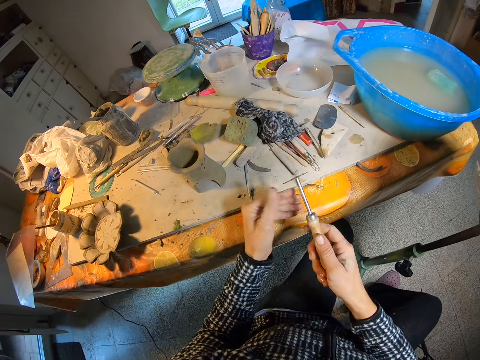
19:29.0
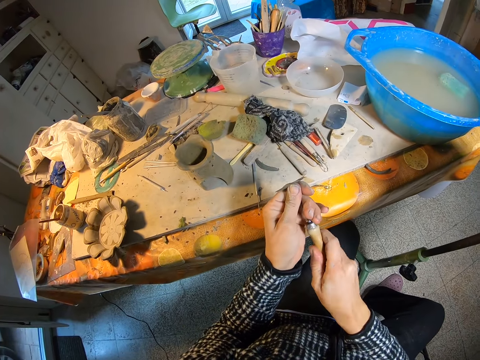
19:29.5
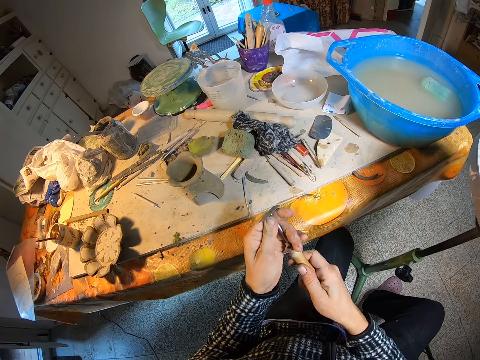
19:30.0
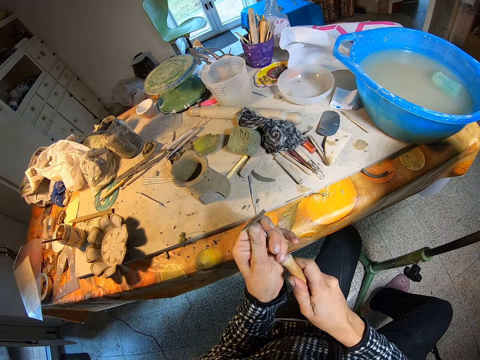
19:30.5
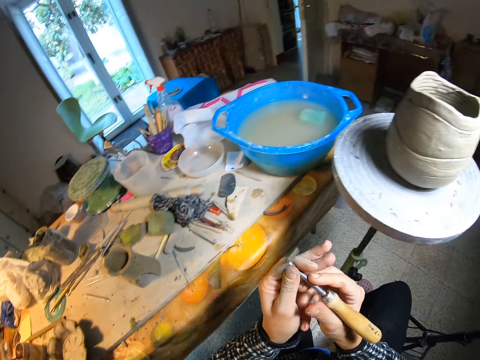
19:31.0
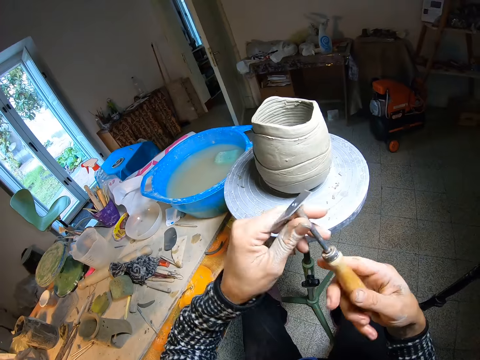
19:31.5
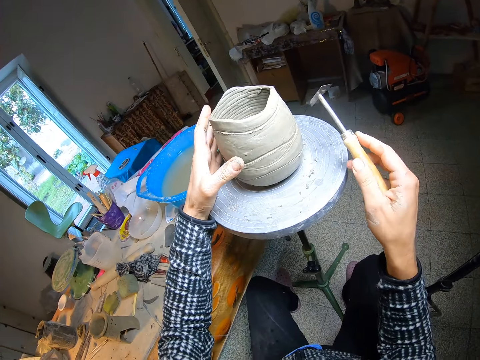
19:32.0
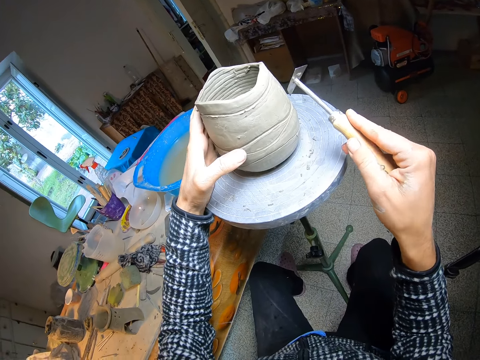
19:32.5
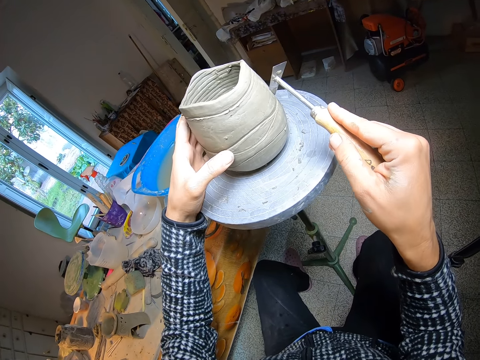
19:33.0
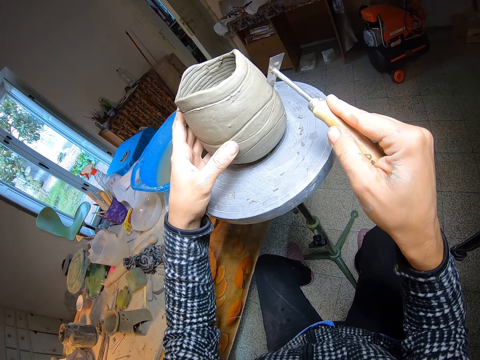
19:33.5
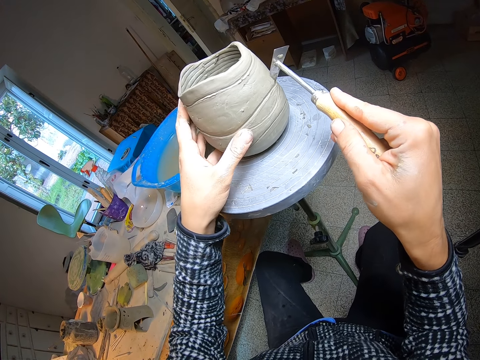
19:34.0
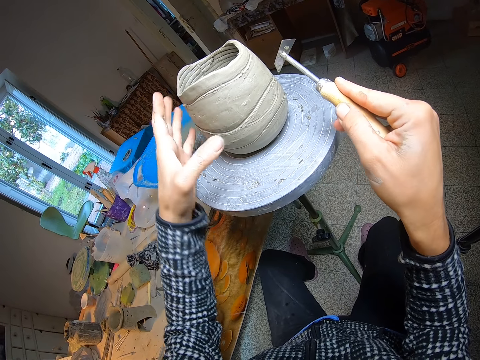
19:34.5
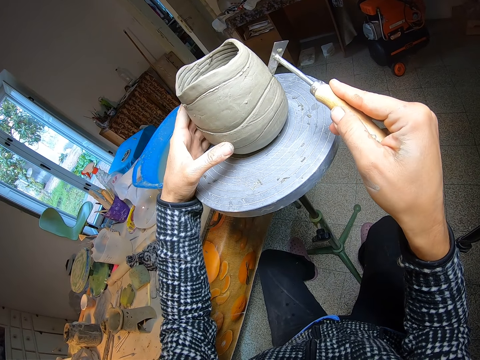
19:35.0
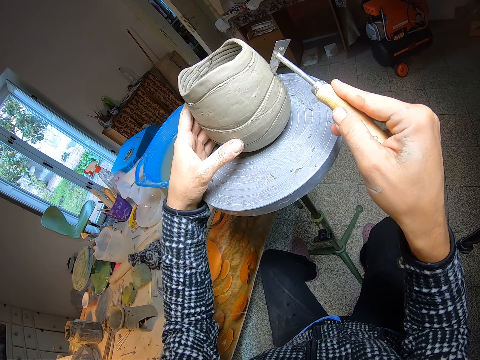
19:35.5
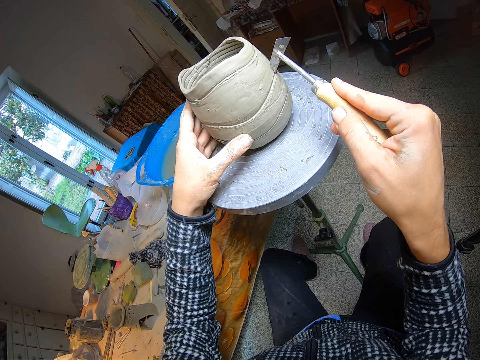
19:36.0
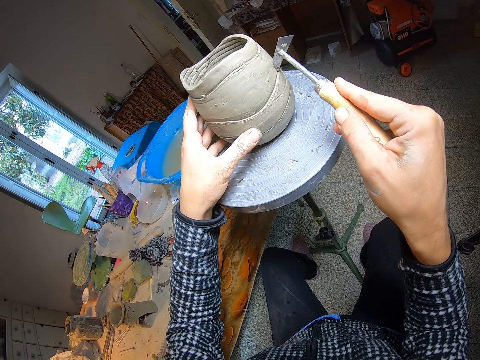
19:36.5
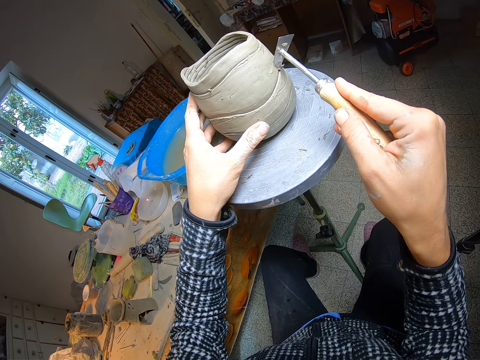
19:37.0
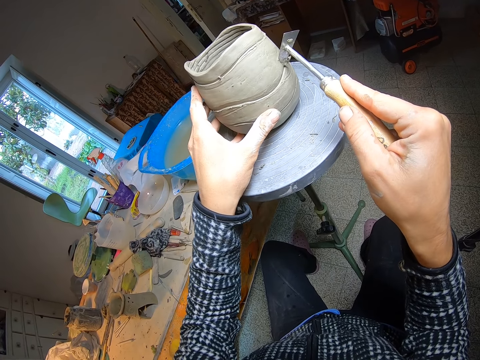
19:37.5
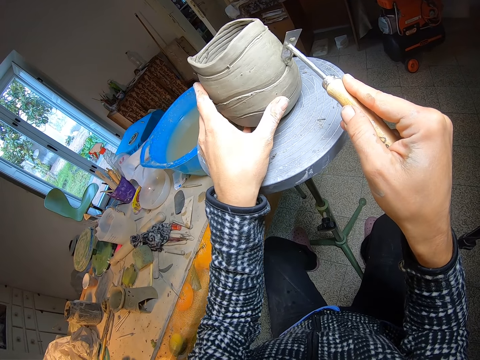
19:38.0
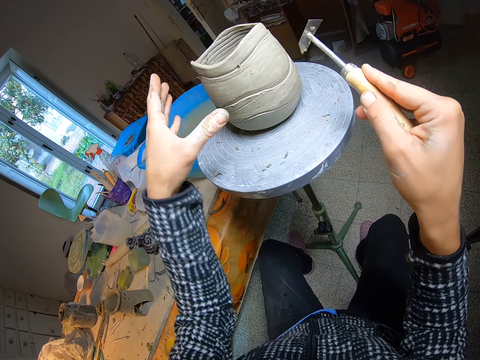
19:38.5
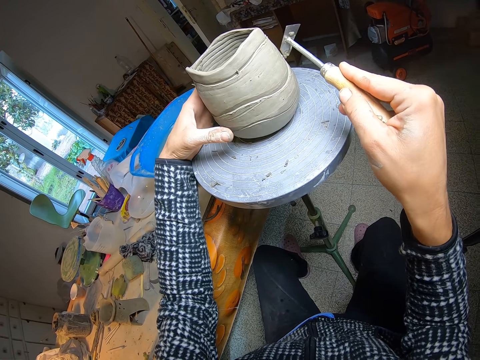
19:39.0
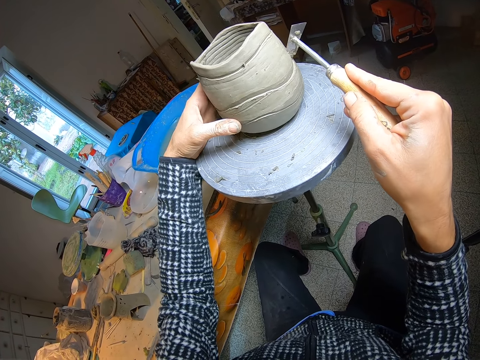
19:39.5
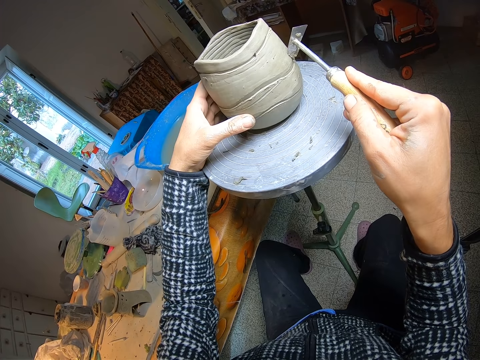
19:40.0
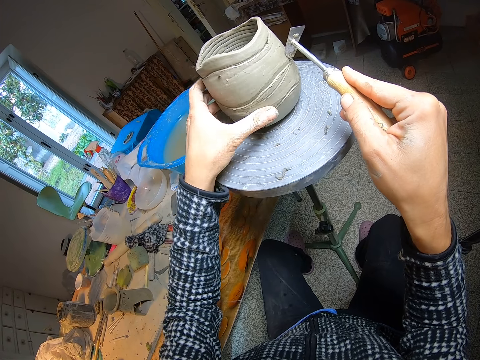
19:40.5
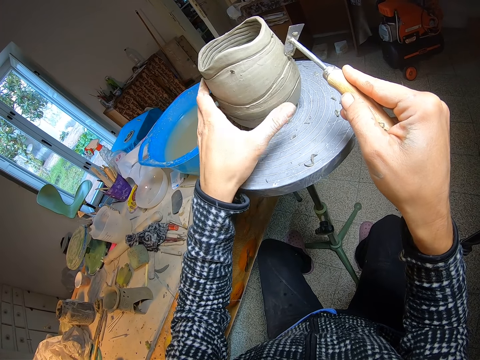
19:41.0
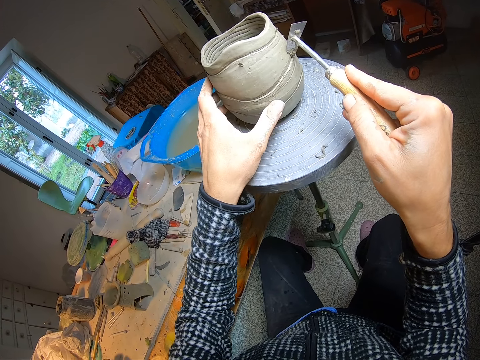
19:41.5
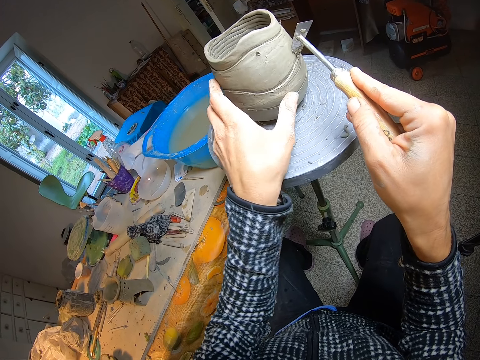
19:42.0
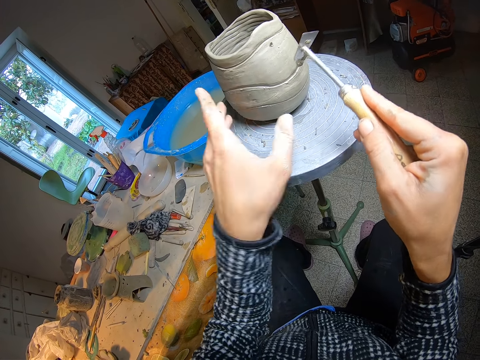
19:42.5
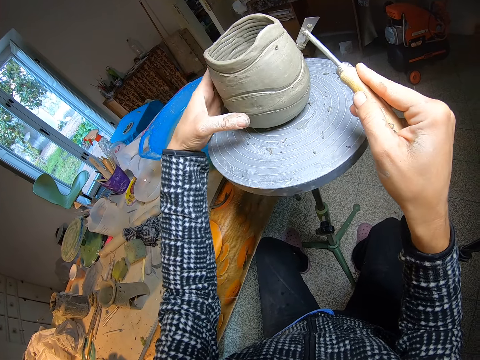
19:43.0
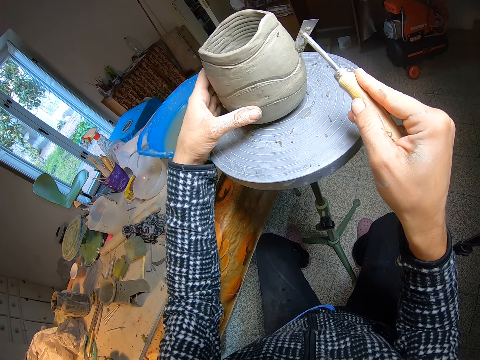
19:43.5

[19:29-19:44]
The camera wearer tightens the carver's handle with his hands. He touches the cutter handle. He scrapes the ceramic mould with the carver with his right hand. He straightens the mould with the cutter.

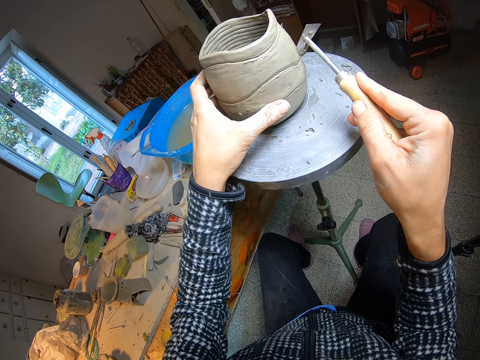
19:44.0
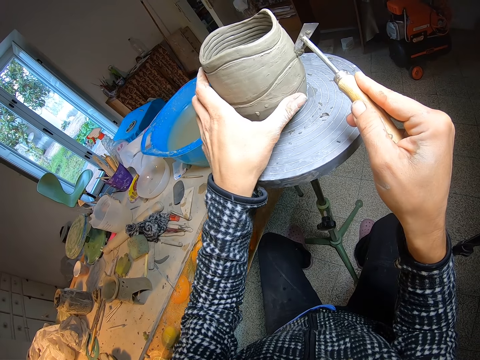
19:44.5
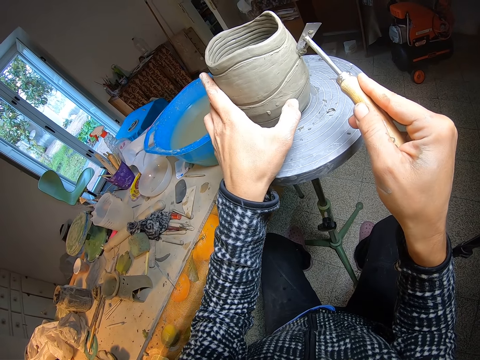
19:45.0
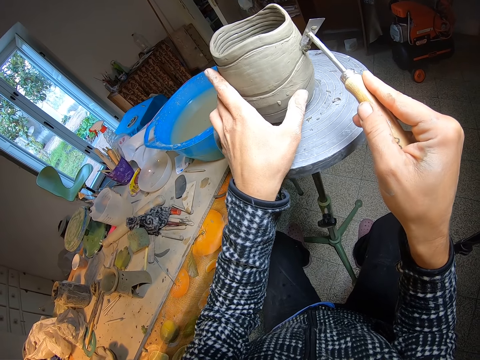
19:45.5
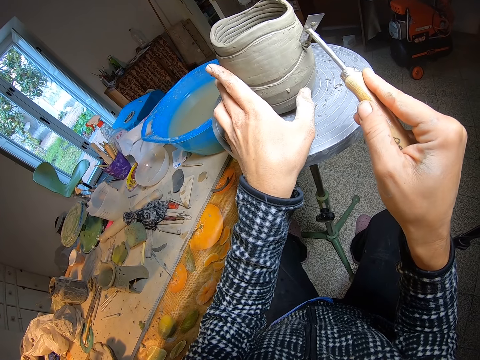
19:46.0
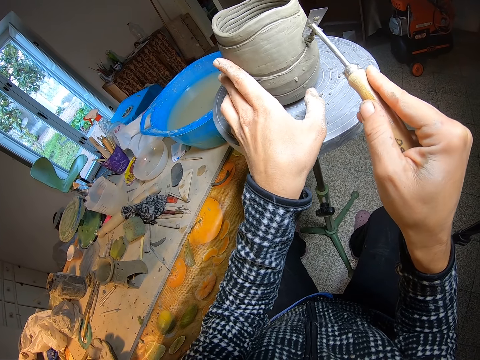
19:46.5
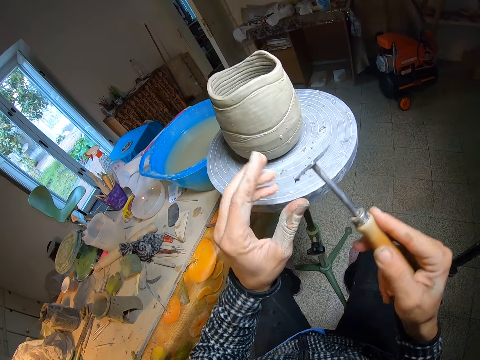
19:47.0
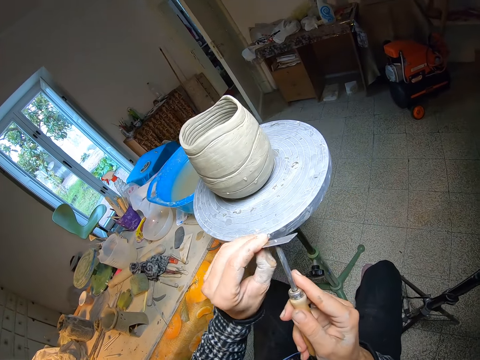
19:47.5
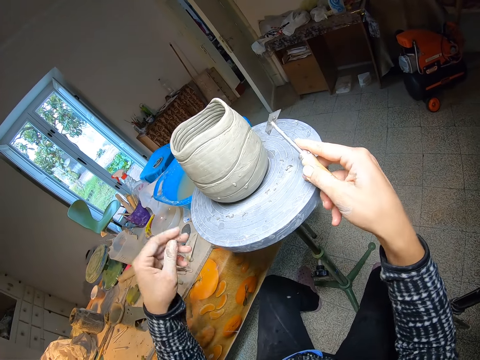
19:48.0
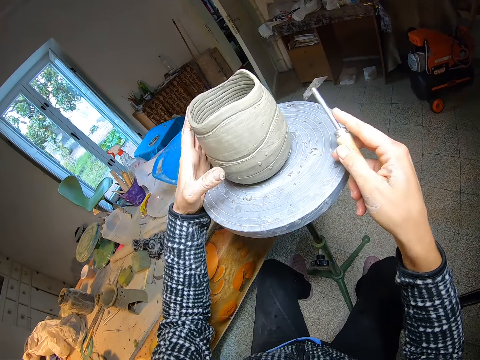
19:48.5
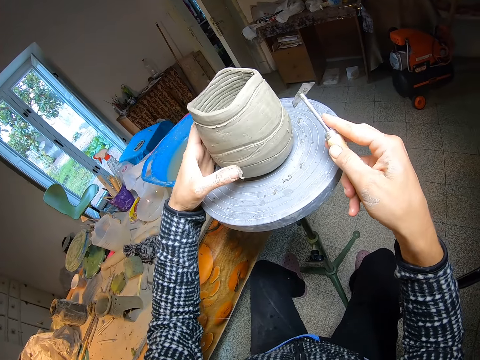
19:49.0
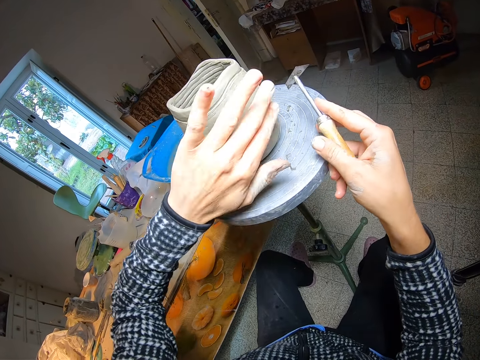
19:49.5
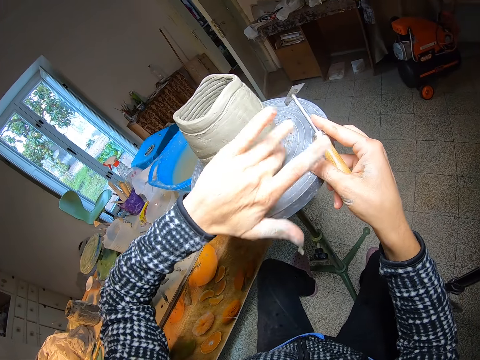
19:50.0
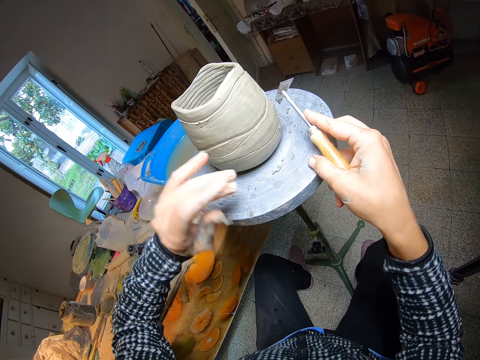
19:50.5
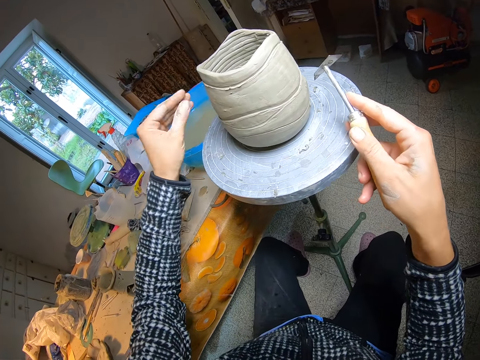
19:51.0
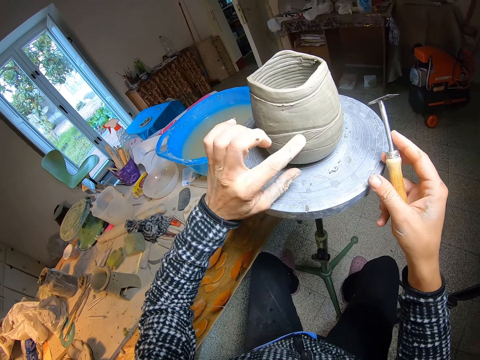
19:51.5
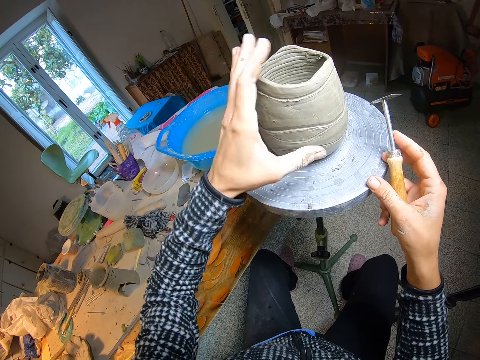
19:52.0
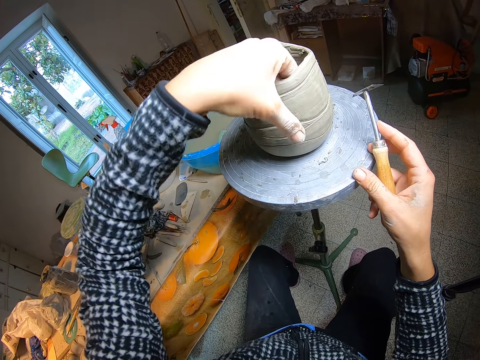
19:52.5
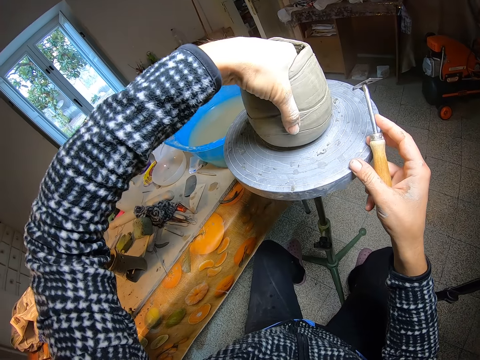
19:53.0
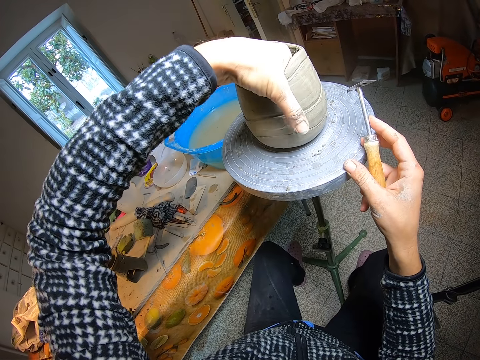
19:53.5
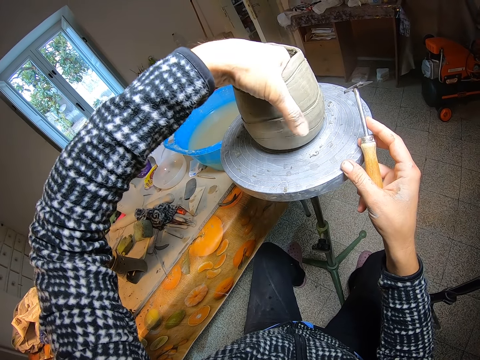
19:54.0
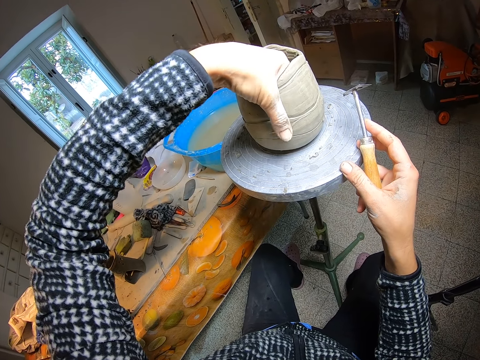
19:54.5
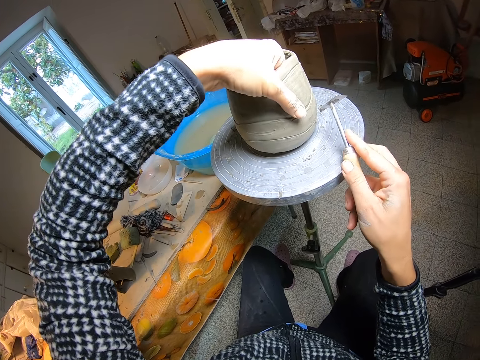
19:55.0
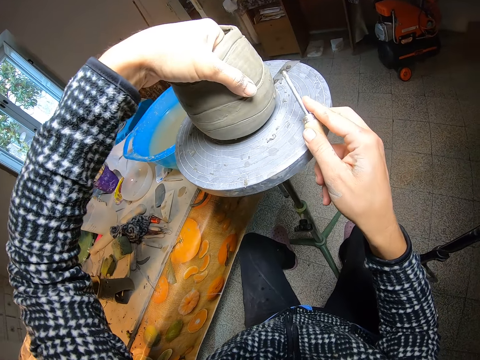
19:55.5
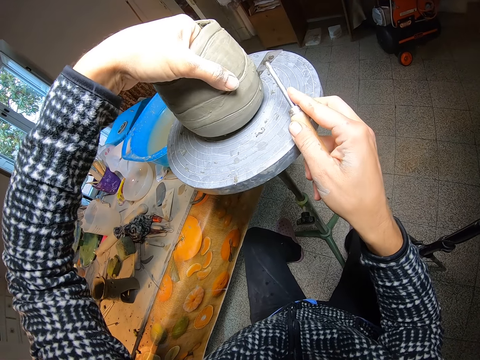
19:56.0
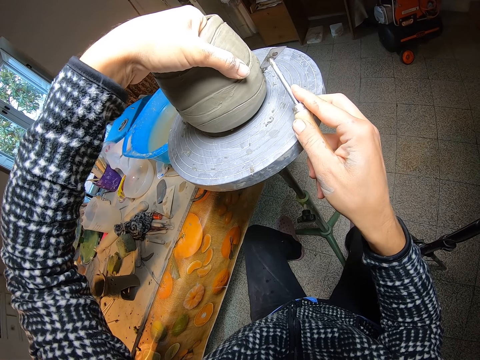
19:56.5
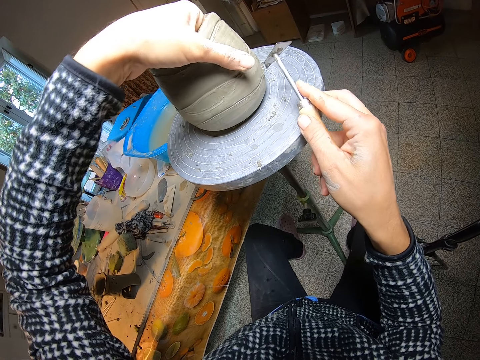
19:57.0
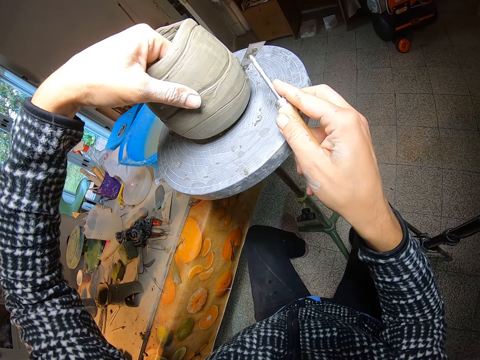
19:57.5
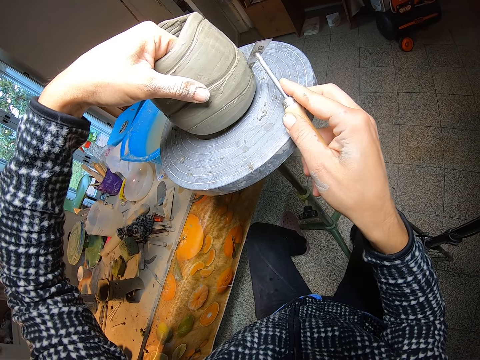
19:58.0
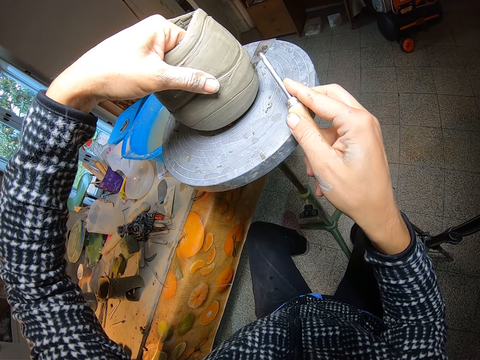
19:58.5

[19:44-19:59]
The camera wearer cleans the carver or cutter with his left hand. He cleans the mold. He scrapes the ceramic mould with the carver with his right hand. He straightens the mold with the cutter.
